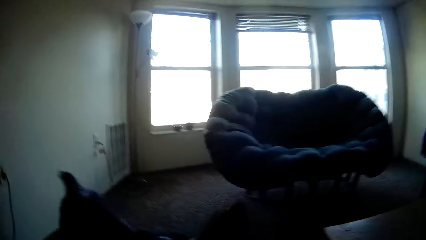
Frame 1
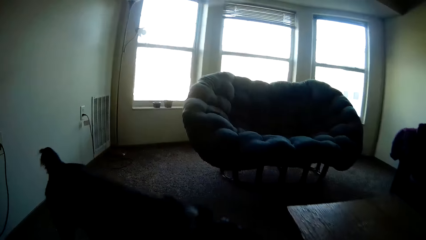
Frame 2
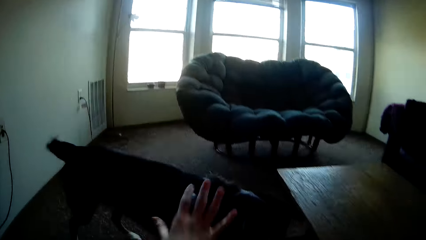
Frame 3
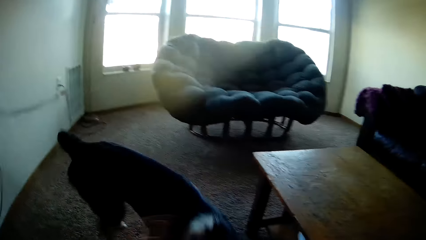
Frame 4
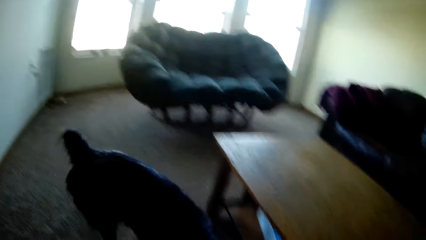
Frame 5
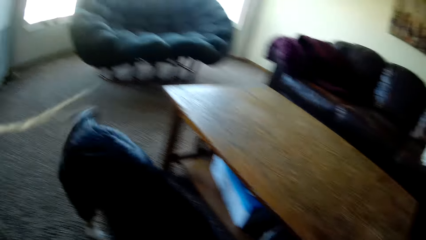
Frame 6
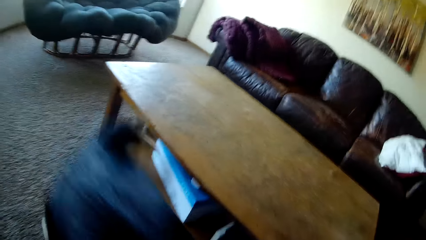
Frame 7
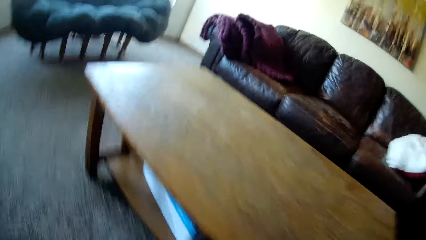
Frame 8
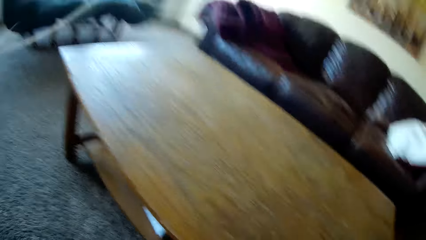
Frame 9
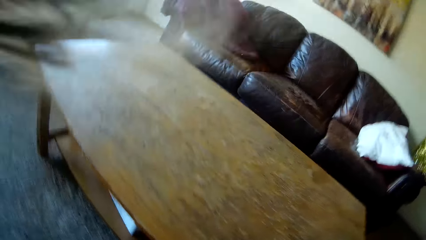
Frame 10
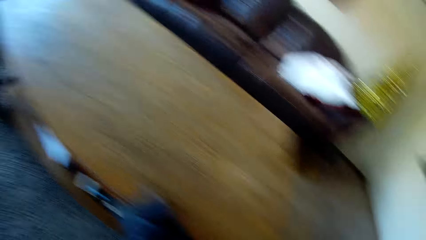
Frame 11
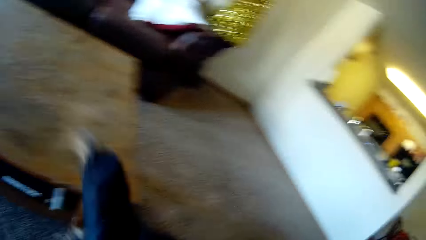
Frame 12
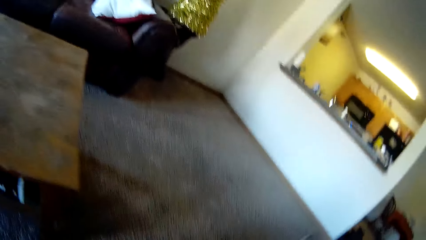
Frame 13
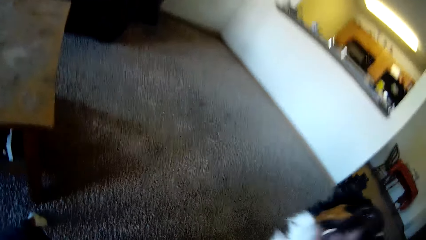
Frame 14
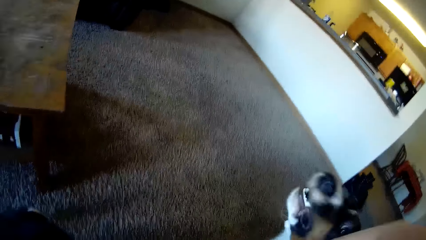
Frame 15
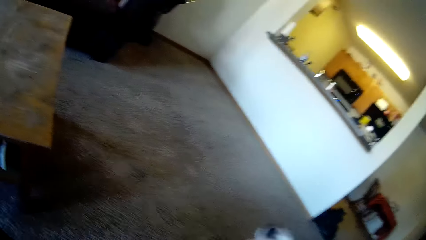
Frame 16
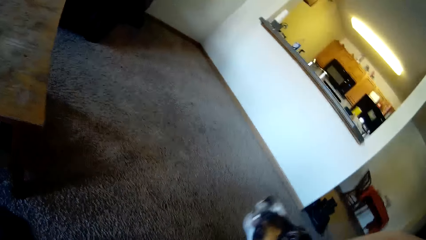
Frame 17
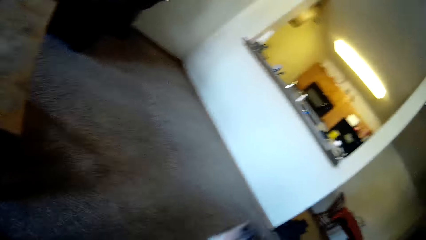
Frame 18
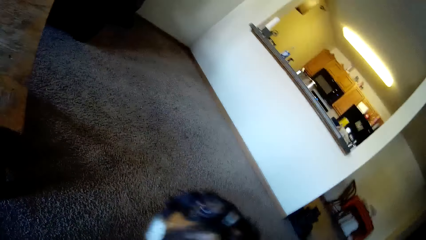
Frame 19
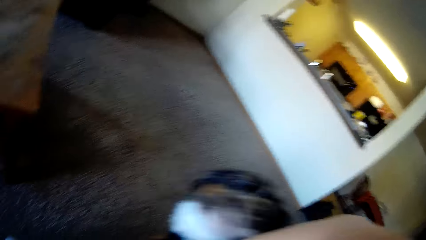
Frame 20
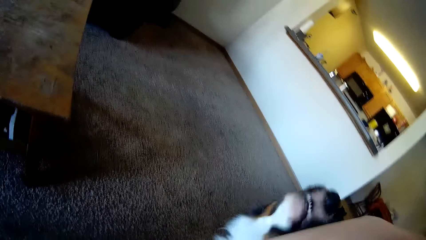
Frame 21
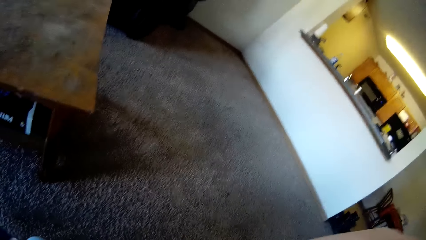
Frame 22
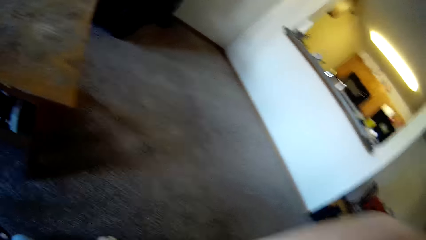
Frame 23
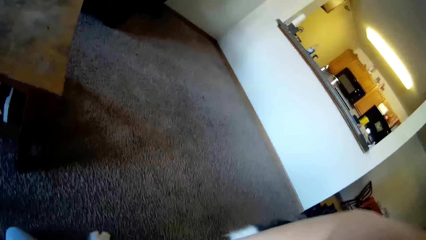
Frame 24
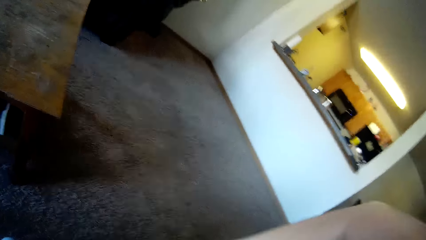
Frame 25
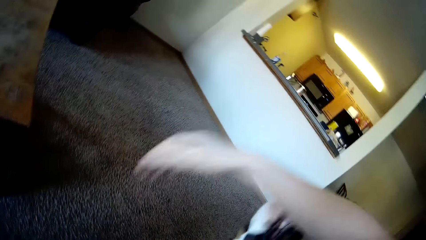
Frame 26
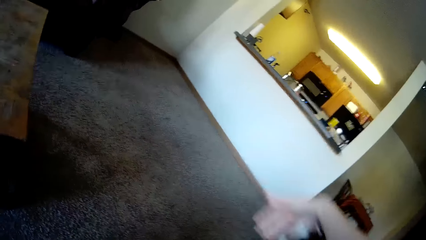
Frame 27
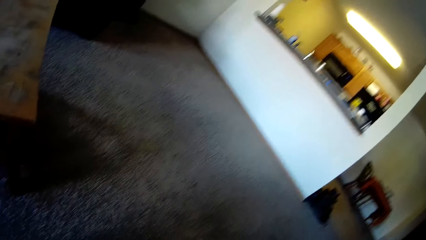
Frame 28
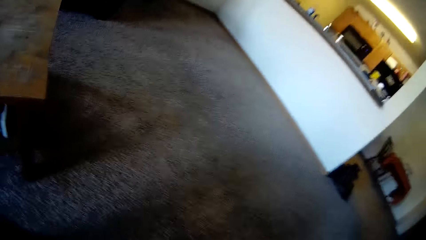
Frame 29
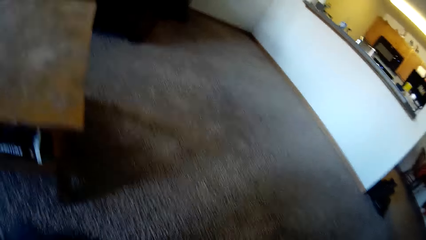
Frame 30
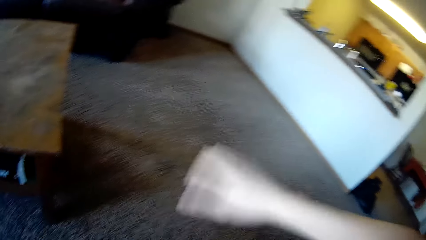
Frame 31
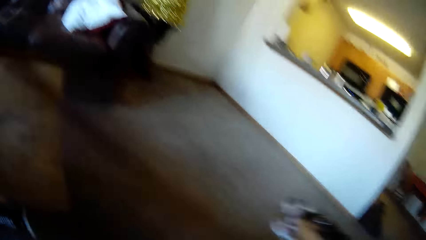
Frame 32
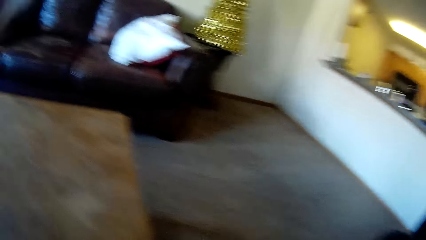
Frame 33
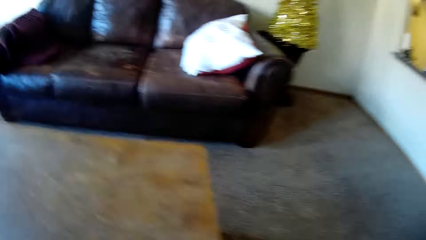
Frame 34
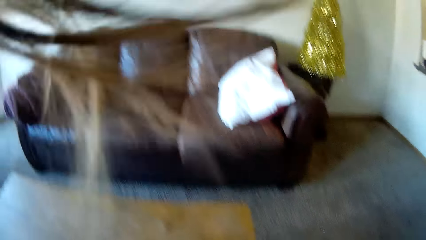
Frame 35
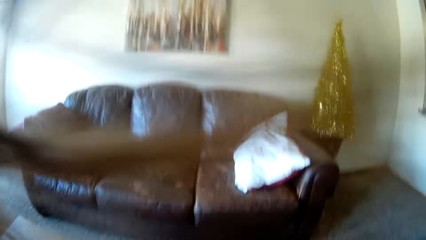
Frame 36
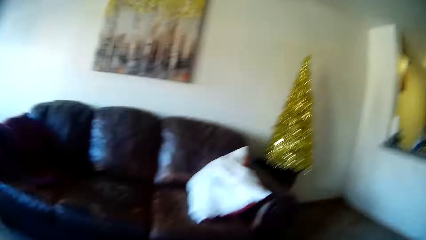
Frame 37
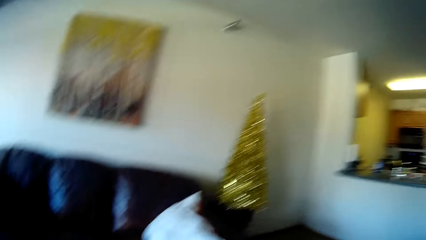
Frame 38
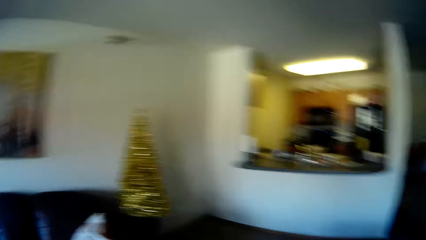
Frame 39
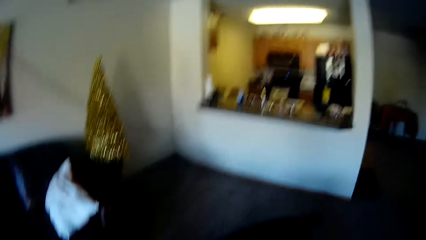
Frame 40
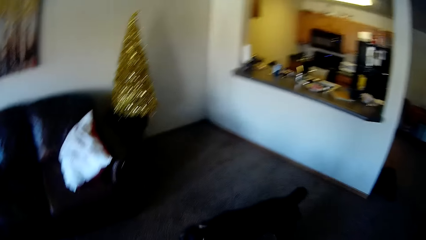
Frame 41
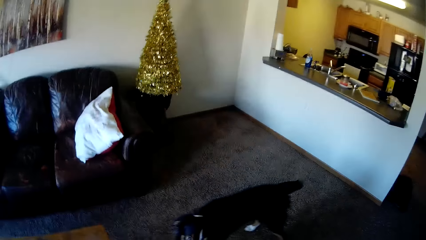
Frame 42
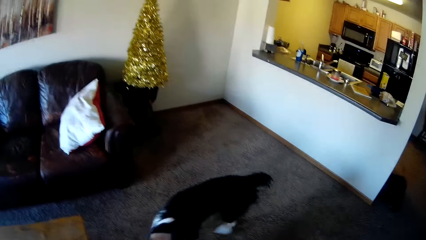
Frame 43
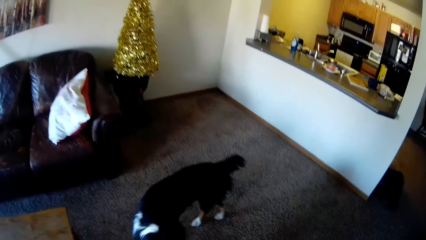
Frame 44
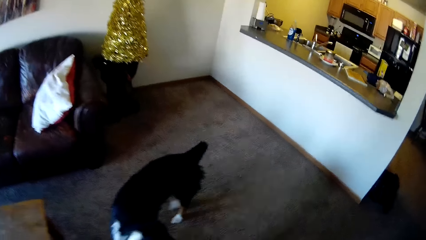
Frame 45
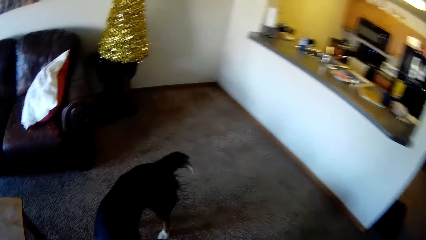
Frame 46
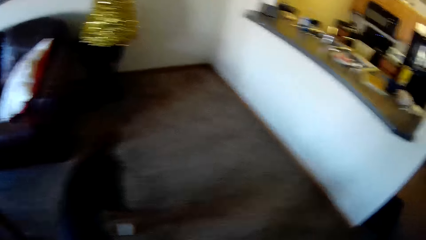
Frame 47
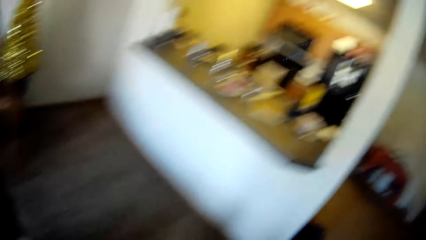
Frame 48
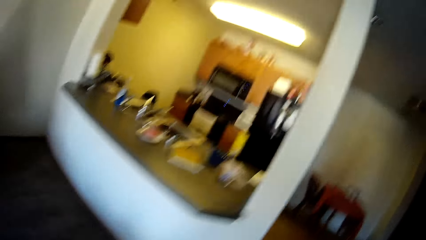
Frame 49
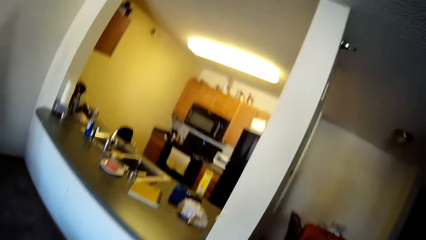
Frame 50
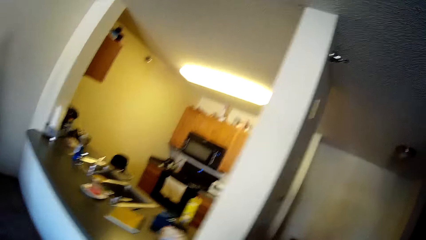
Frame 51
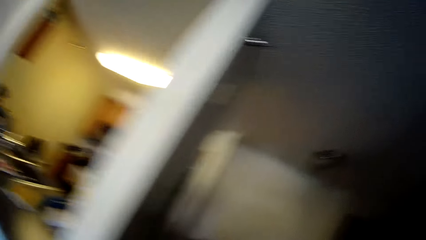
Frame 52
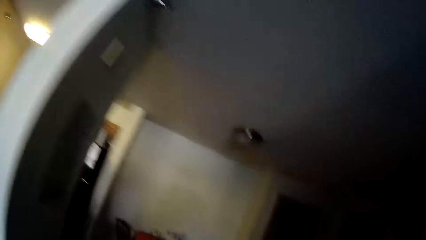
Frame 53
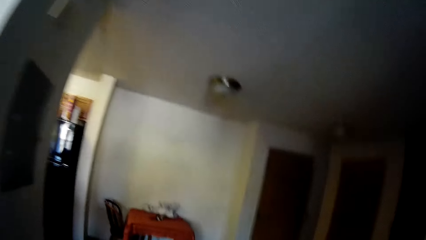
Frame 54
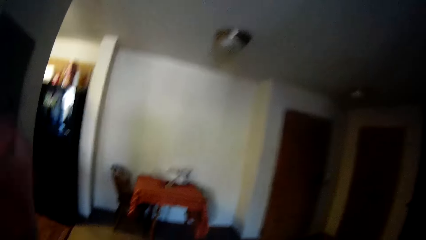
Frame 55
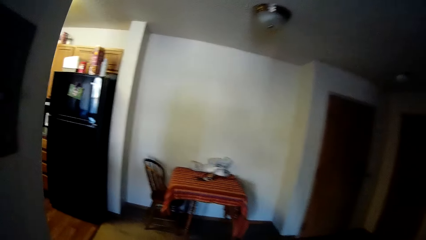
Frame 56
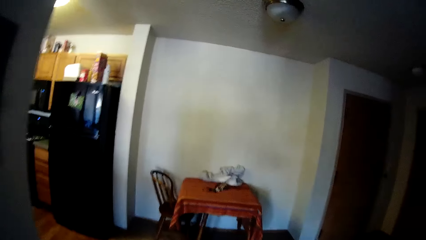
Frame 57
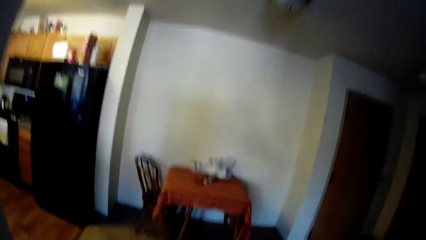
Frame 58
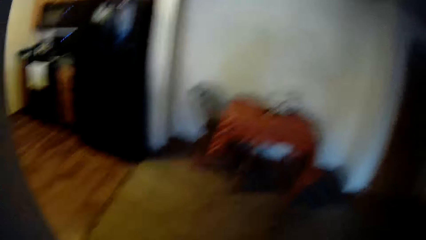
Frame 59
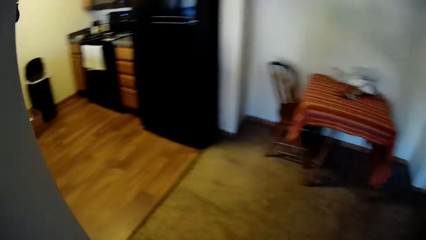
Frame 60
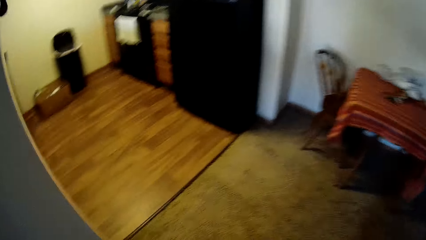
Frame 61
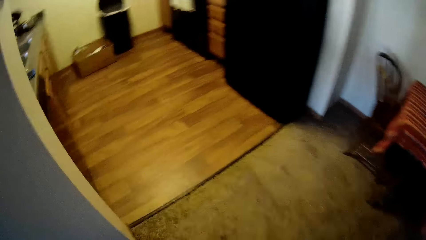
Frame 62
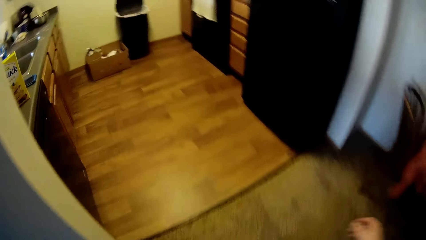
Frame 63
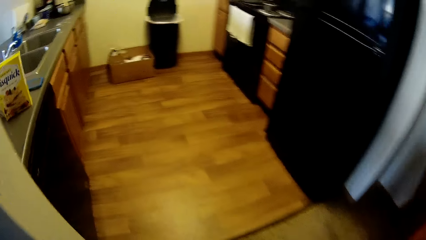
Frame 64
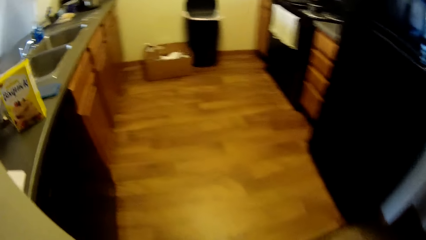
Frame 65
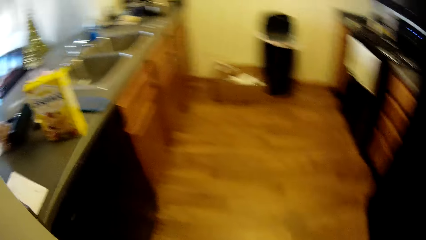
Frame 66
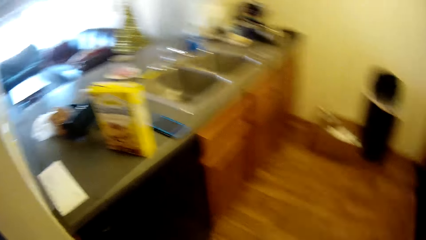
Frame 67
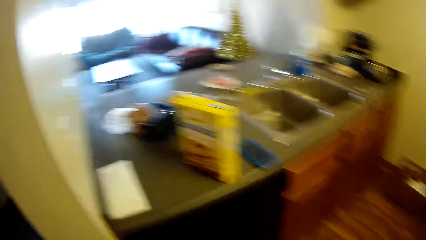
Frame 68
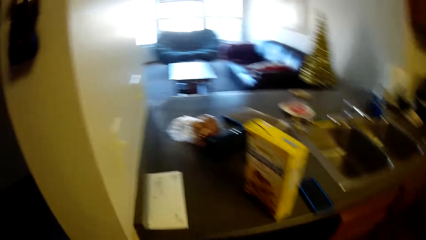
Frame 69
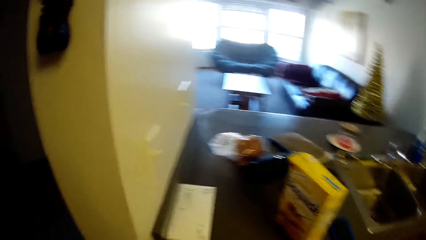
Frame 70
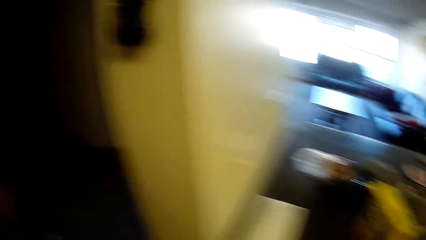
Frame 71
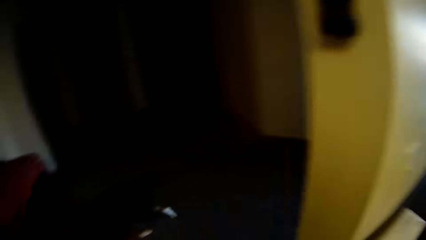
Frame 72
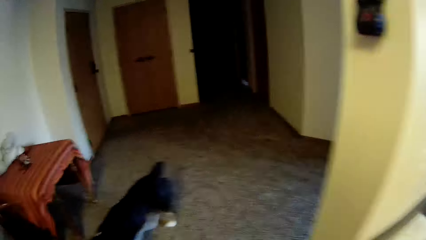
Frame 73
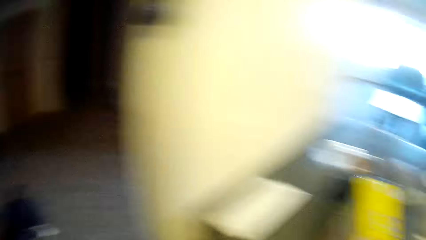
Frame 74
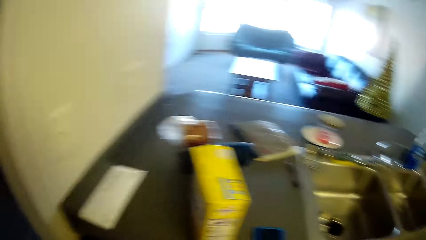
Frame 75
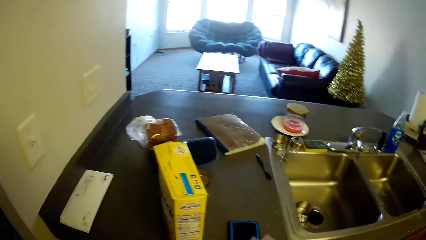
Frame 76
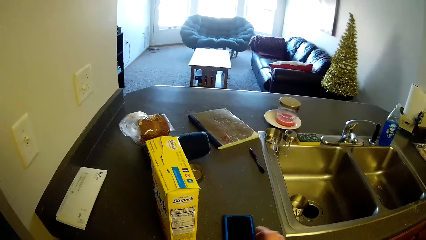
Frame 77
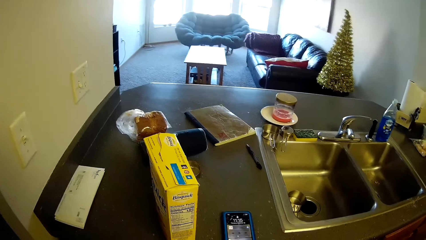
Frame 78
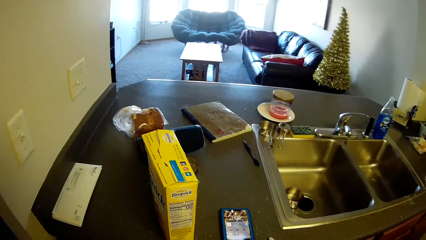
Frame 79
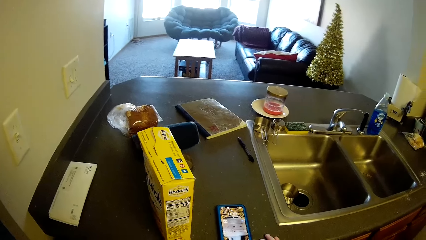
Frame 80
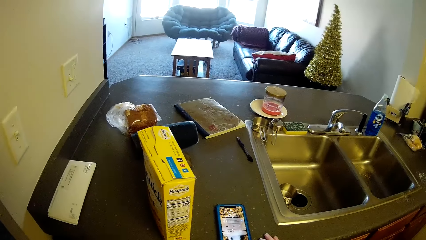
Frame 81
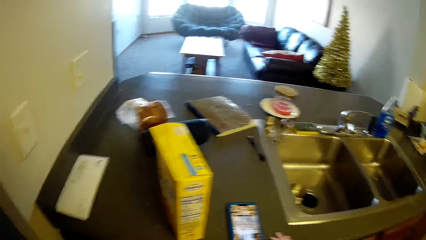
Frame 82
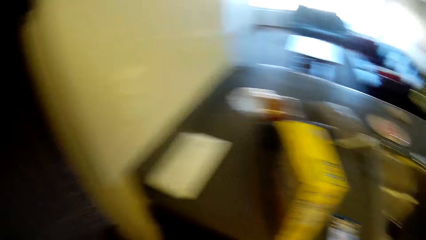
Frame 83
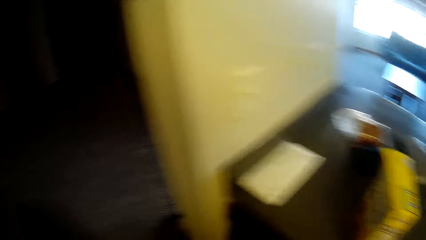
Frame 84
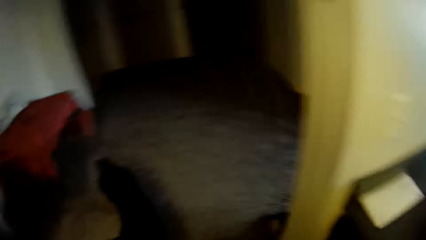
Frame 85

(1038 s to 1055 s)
The camera wearer plays with the dog. They walk back to the kitchen. They walk in the house. They walk to a sink. They look at the dog briefly. They stare at the sink.
